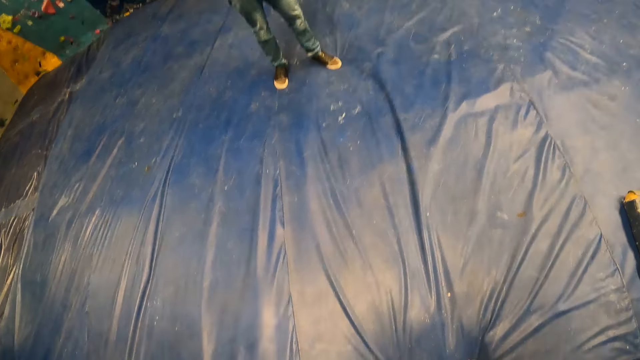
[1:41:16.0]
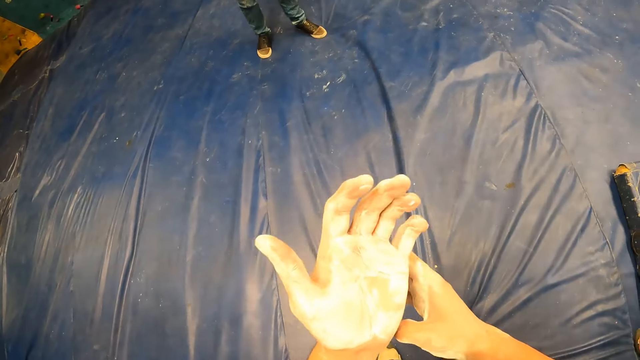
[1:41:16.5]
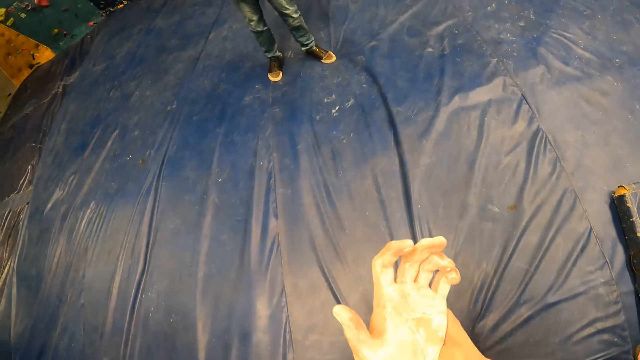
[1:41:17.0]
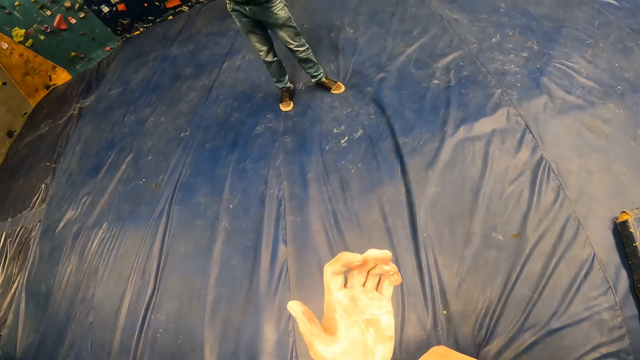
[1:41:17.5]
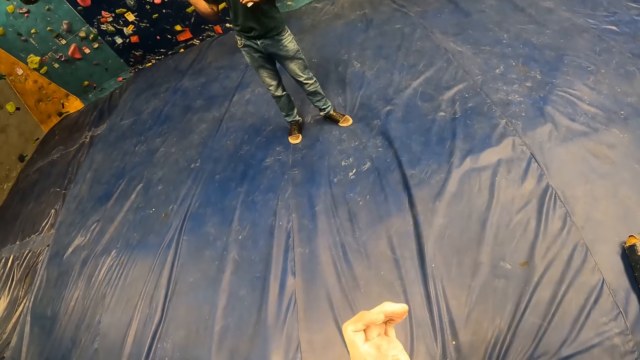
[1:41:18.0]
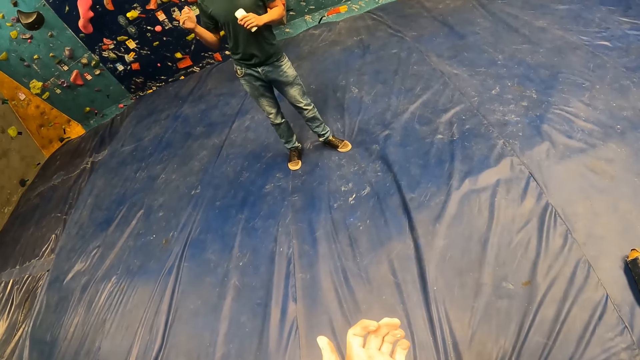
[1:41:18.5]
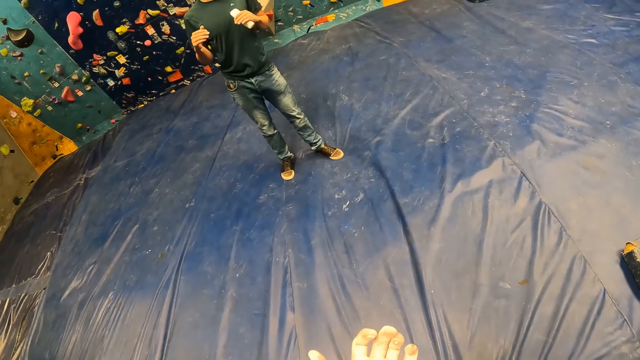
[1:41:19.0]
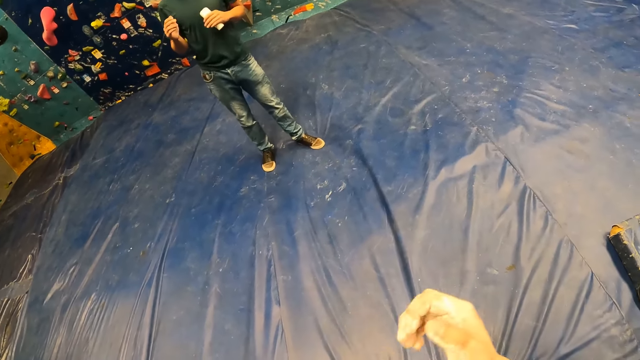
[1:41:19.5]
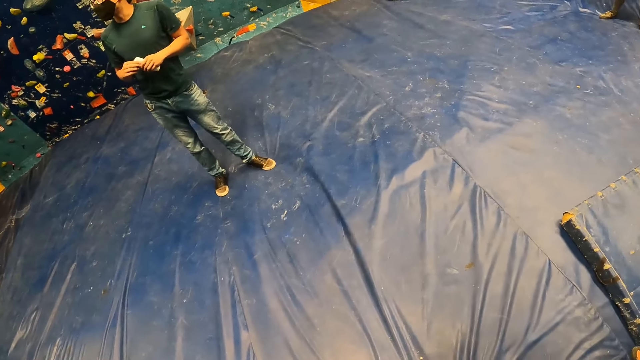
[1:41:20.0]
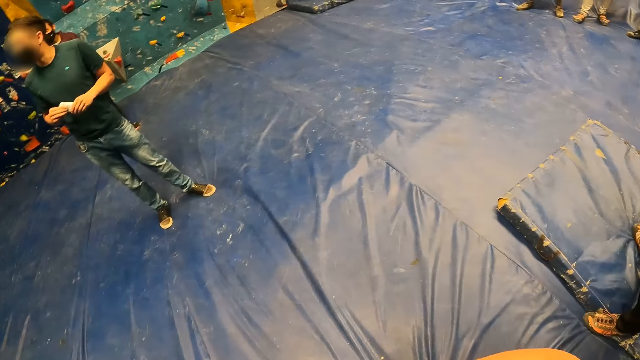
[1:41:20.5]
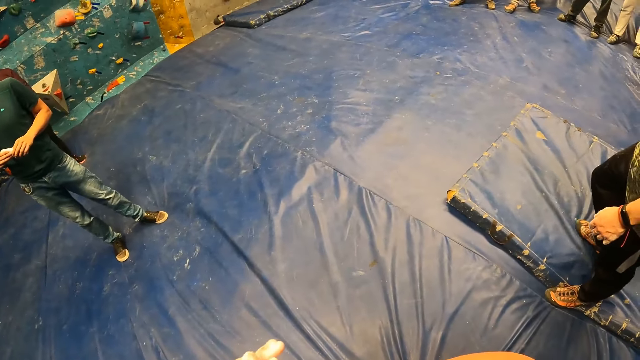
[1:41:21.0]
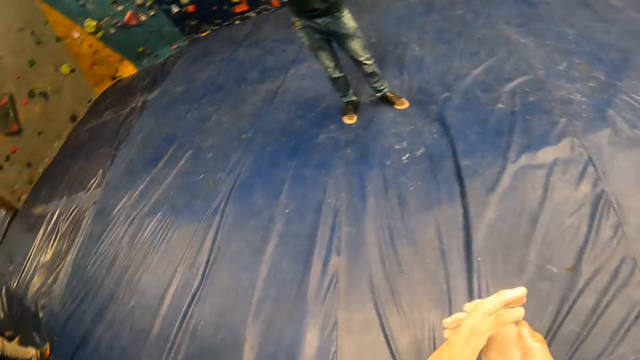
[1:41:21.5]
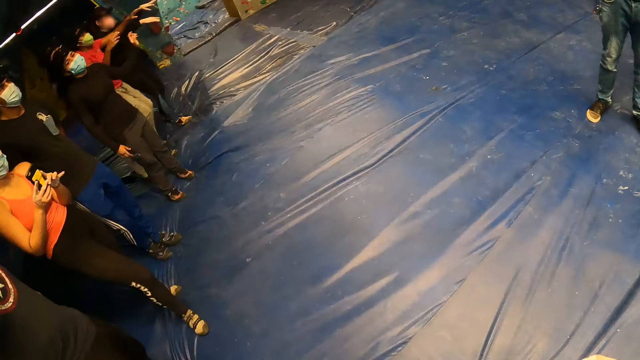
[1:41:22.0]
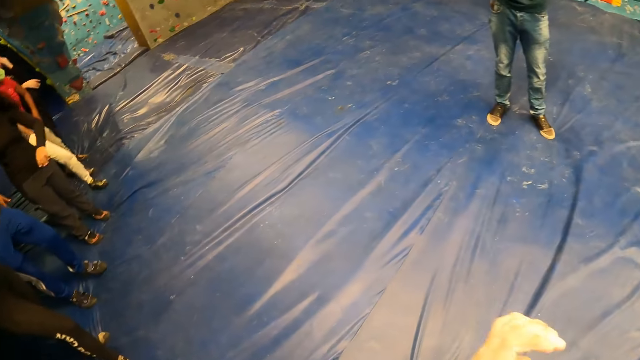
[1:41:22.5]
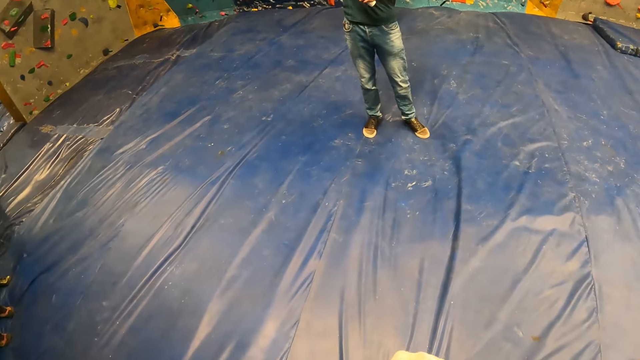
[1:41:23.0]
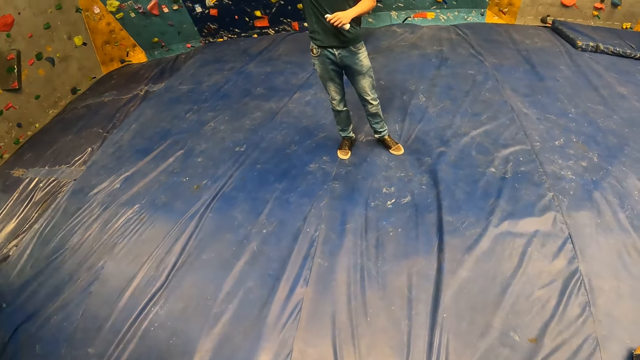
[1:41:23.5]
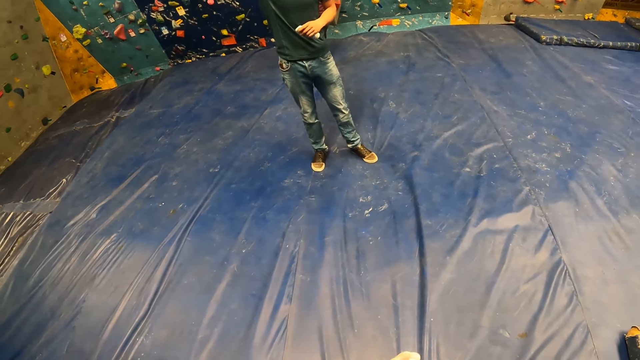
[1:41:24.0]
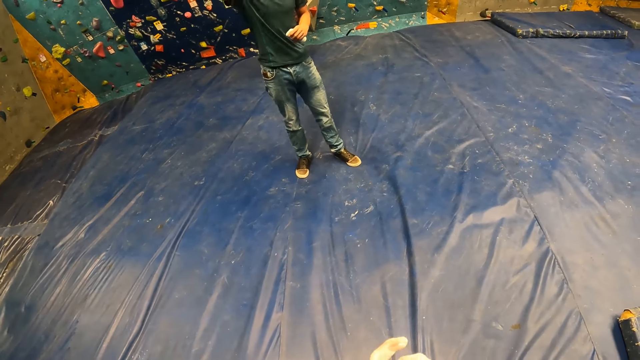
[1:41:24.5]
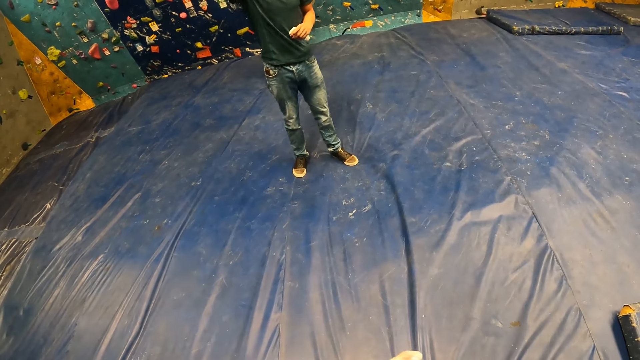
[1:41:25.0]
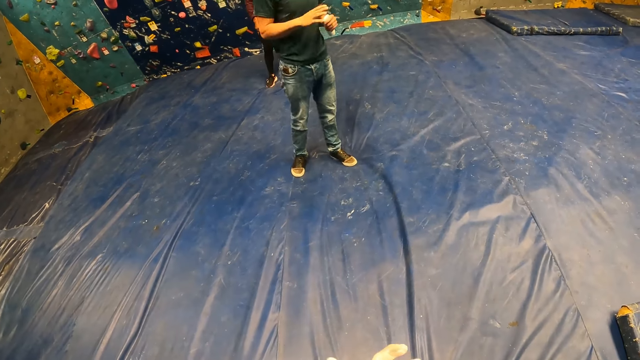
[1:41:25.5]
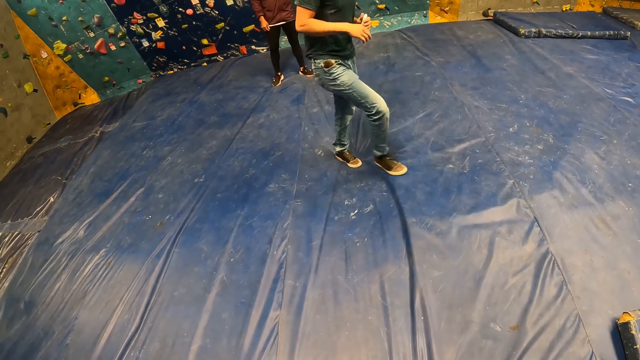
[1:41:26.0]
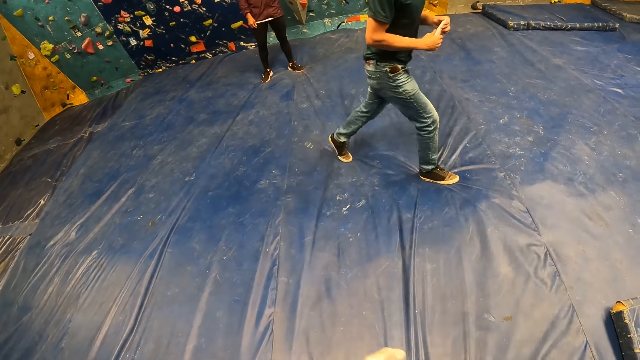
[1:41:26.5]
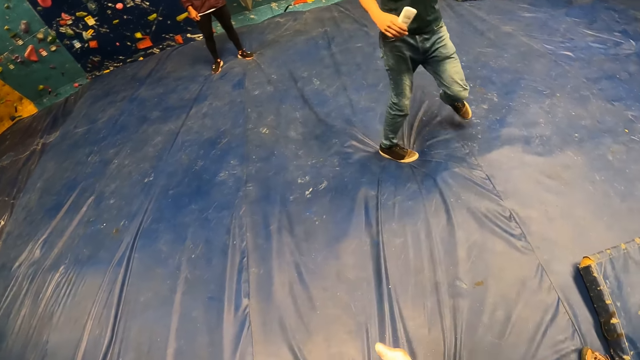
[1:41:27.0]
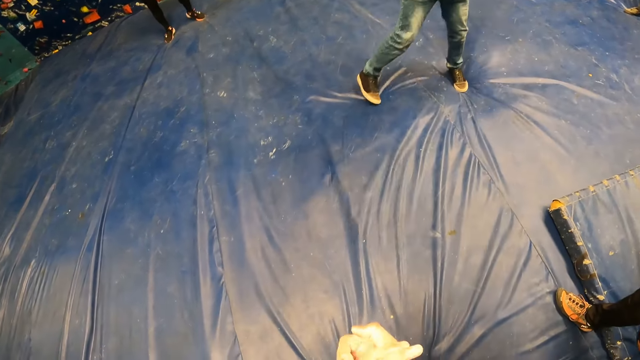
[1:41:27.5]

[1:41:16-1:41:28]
The camera wearer stretches hands.

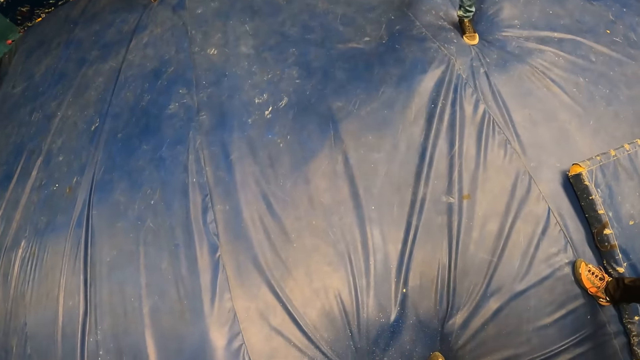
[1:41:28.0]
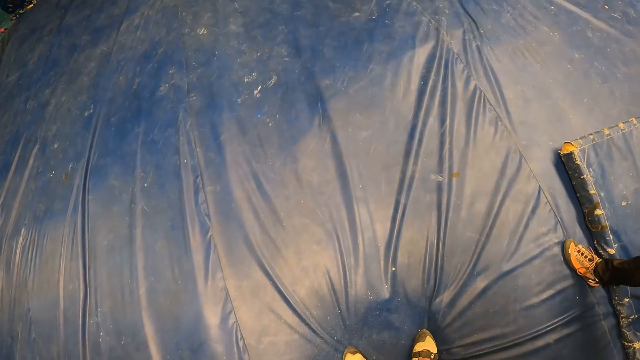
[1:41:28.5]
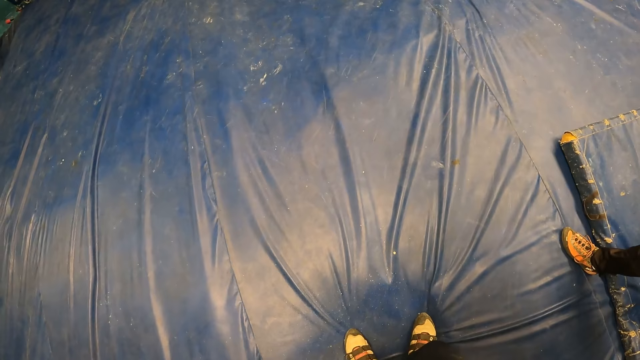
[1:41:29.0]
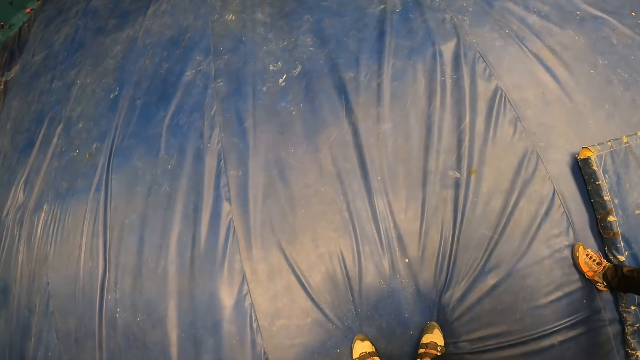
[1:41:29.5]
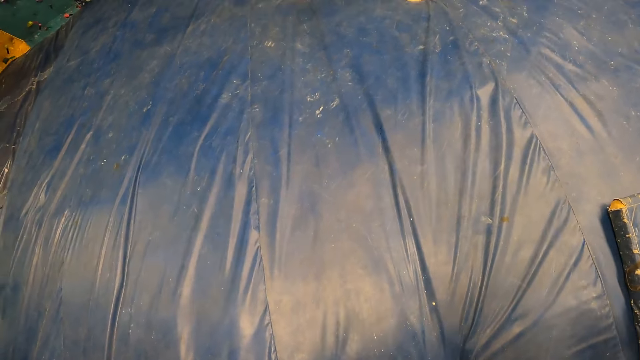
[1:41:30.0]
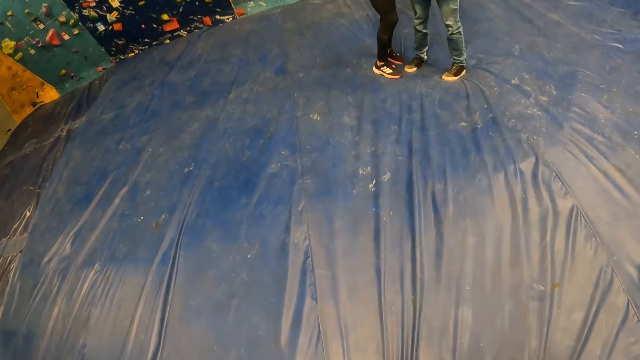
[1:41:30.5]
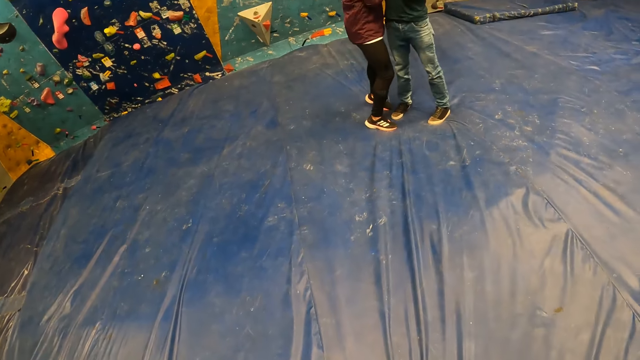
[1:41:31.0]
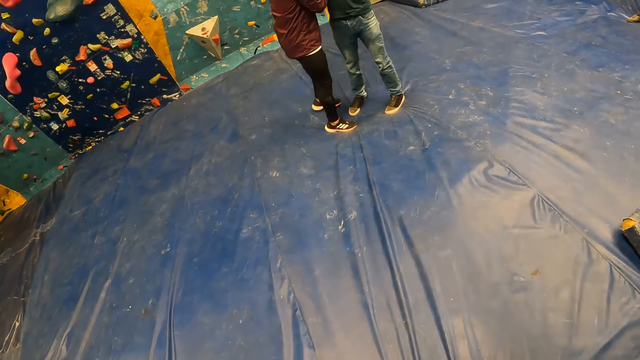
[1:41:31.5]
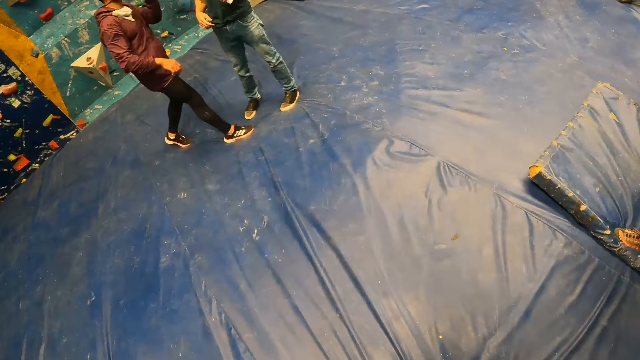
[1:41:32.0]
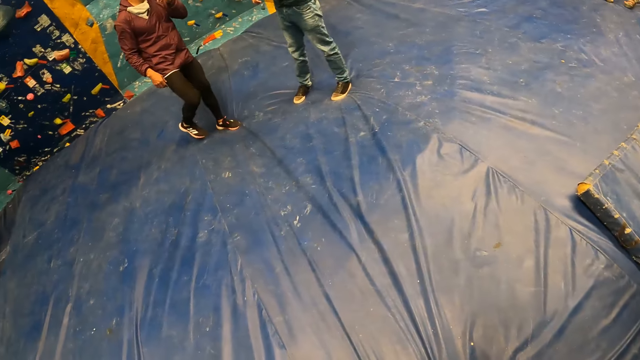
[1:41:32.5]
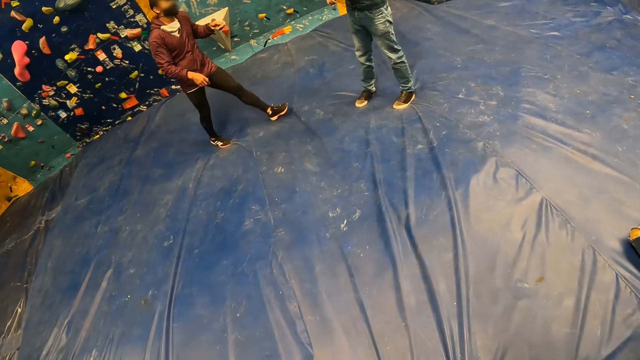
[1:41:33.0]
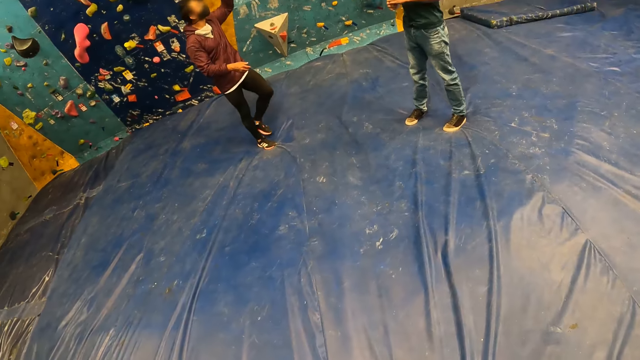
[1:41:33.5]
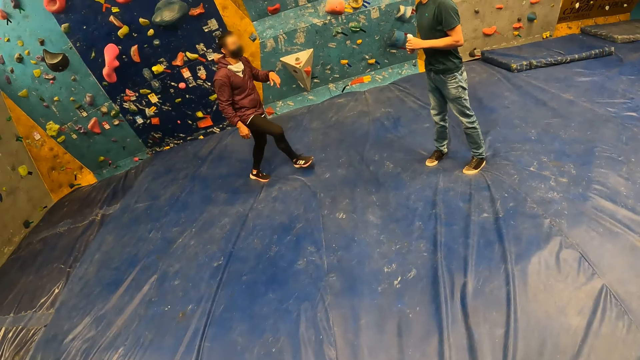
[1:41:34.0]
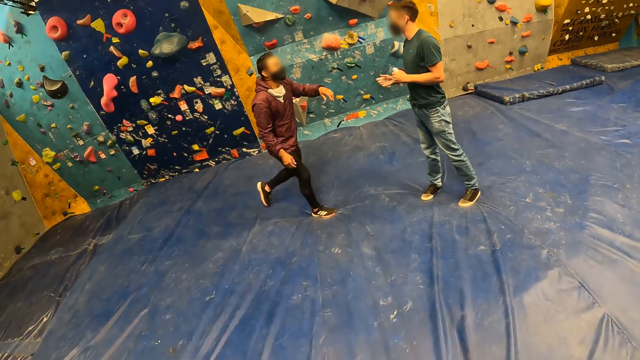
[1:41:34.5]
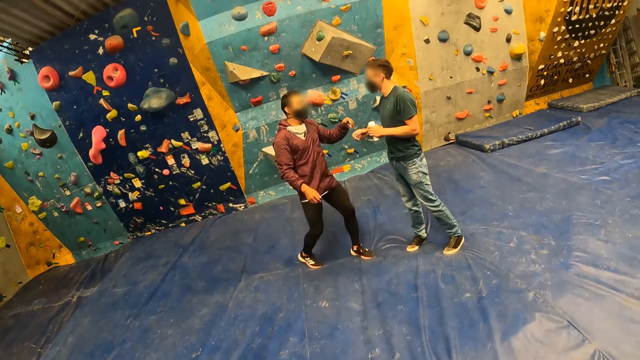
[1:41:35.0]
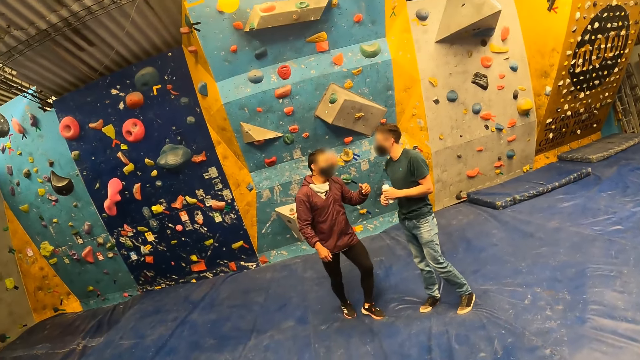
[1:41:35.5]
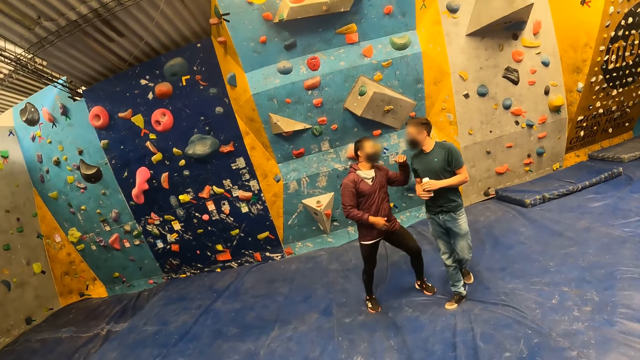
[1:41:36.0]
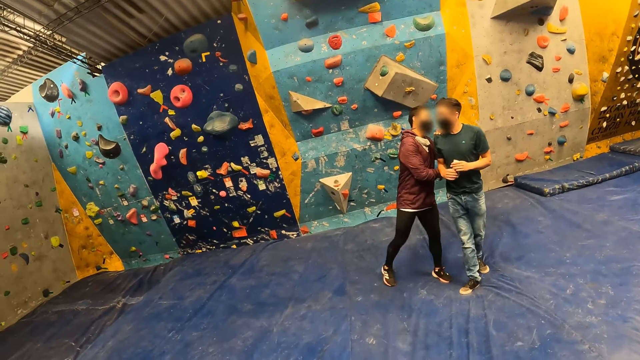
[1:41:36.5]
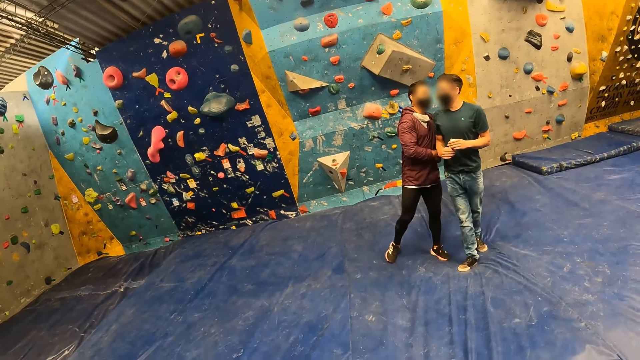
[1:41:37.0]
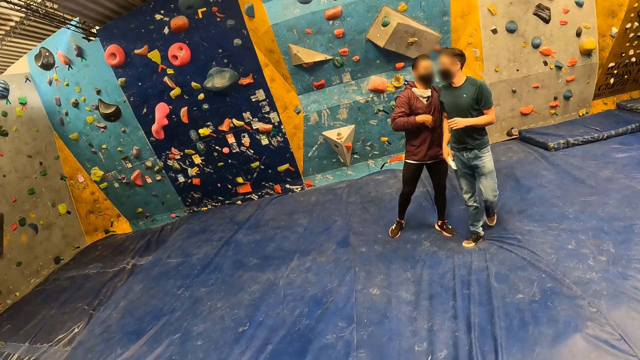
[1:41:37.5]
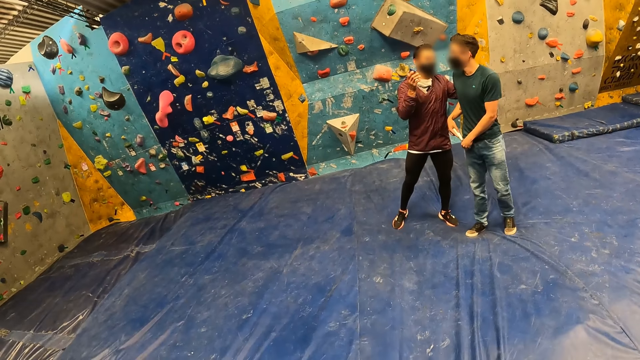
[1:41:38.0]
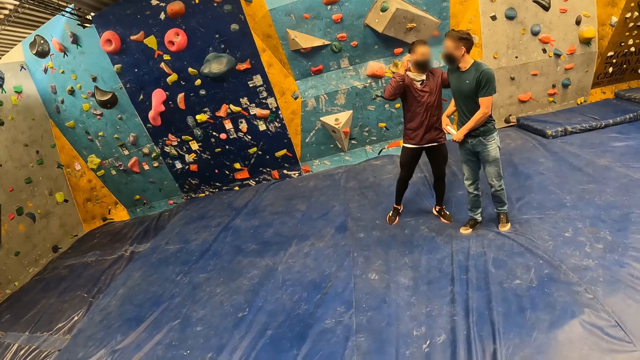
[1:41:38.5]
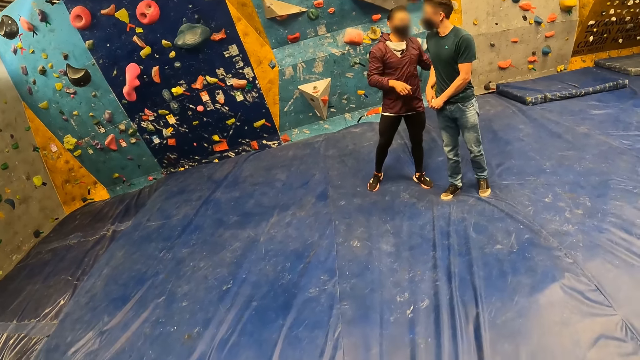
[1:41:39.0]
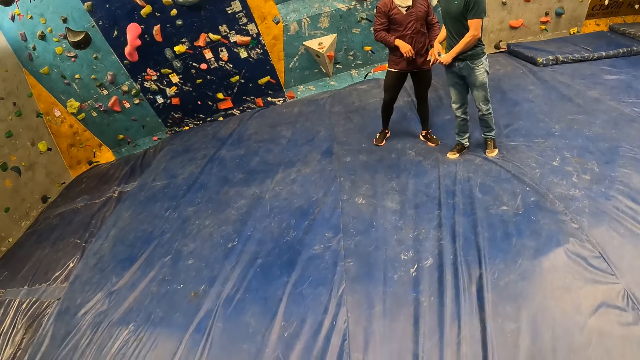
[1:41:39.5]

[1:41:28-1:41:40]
The man holds the right shoulder of another man with his left hand. The other man puts the bottle of lotion in his right trouser pocket with both hands.
